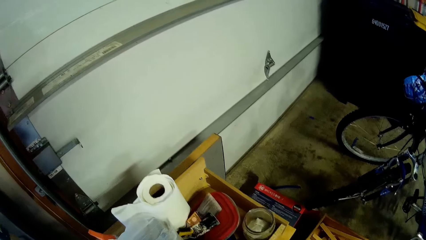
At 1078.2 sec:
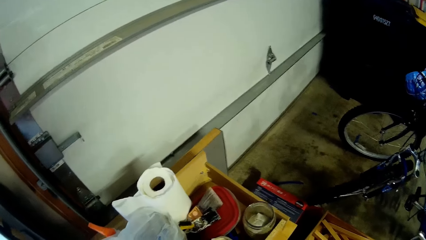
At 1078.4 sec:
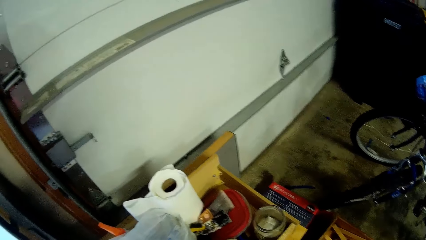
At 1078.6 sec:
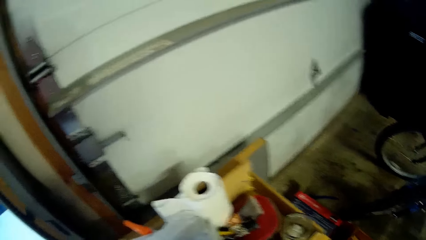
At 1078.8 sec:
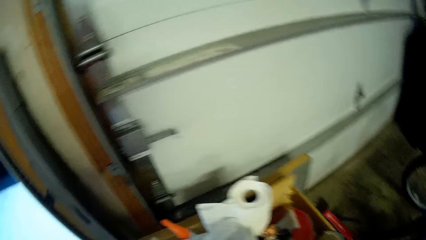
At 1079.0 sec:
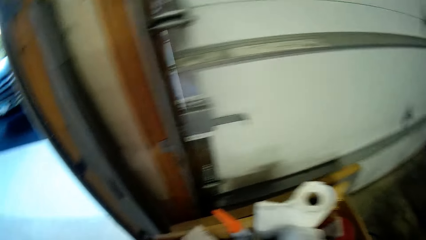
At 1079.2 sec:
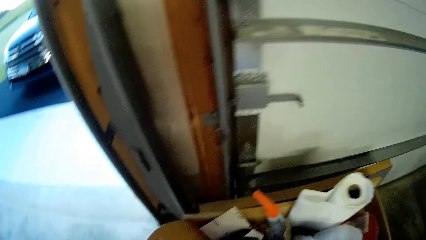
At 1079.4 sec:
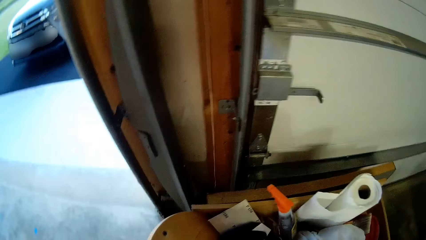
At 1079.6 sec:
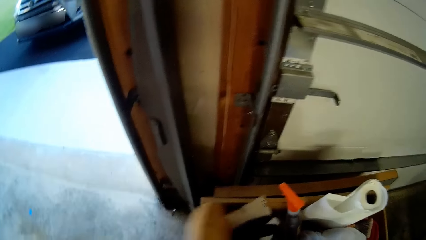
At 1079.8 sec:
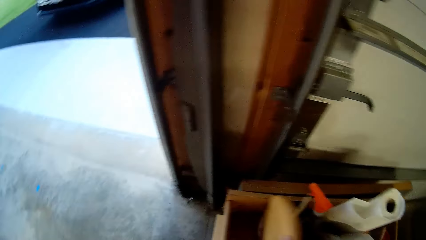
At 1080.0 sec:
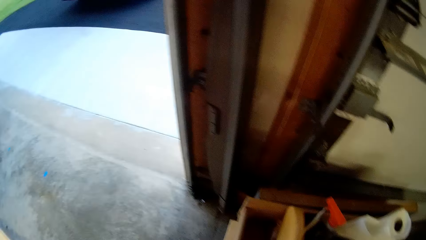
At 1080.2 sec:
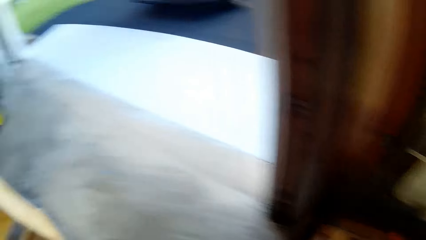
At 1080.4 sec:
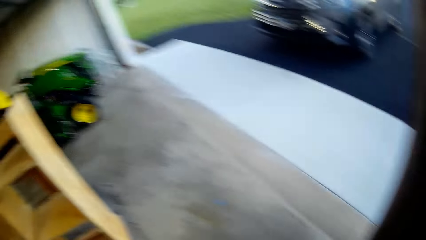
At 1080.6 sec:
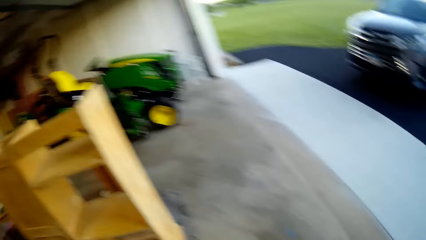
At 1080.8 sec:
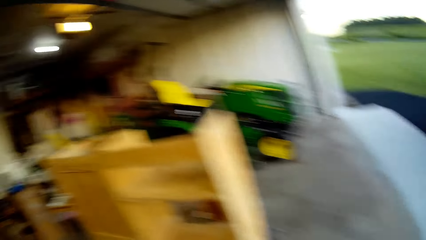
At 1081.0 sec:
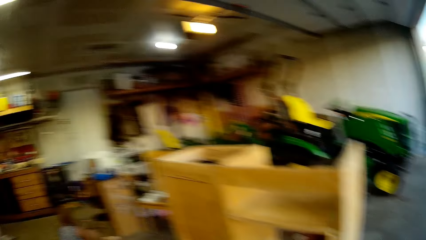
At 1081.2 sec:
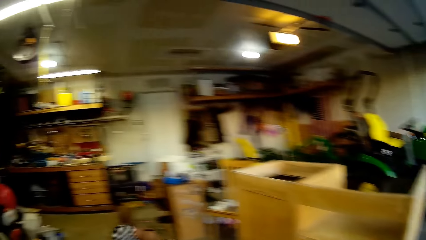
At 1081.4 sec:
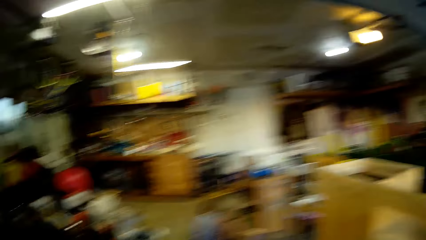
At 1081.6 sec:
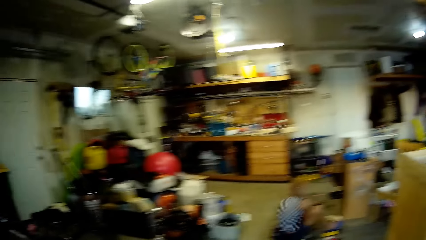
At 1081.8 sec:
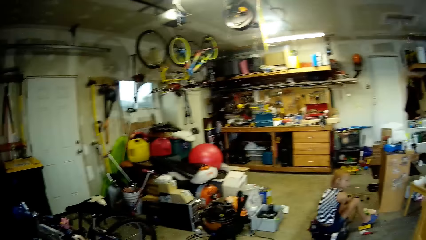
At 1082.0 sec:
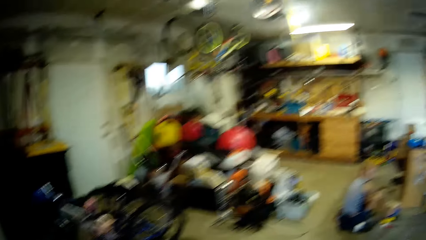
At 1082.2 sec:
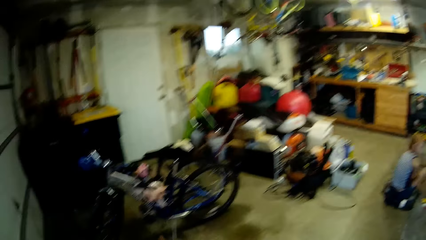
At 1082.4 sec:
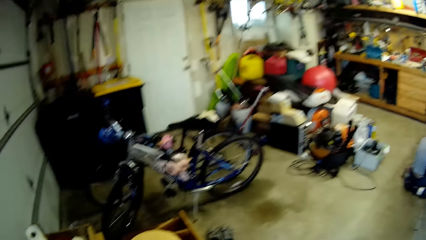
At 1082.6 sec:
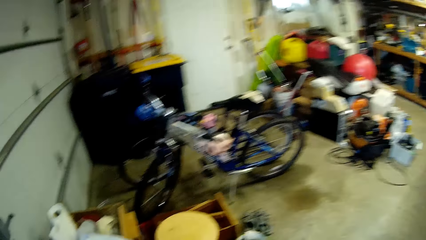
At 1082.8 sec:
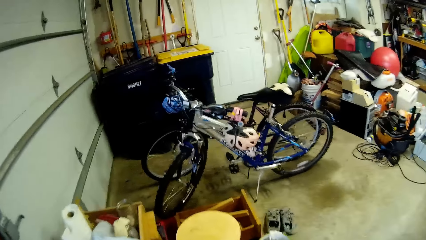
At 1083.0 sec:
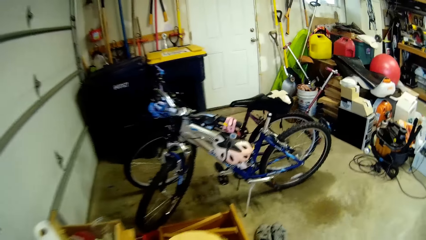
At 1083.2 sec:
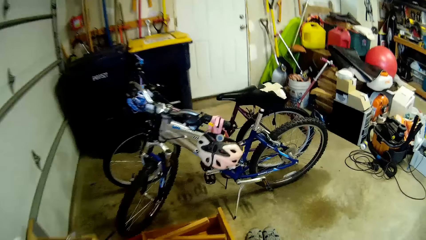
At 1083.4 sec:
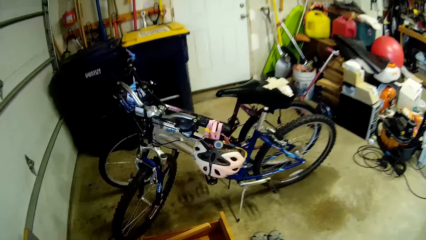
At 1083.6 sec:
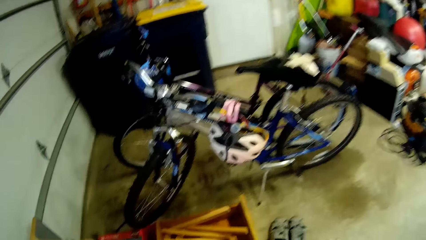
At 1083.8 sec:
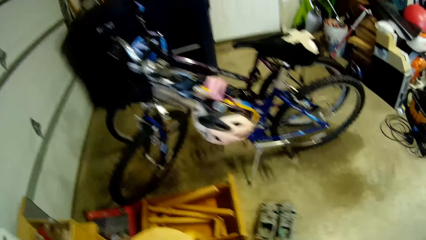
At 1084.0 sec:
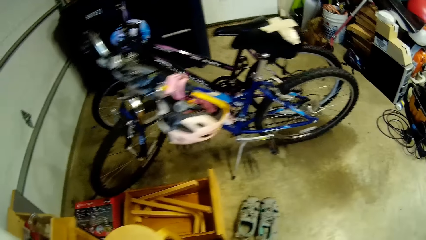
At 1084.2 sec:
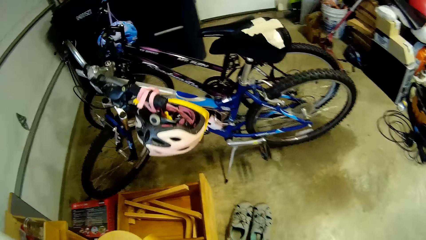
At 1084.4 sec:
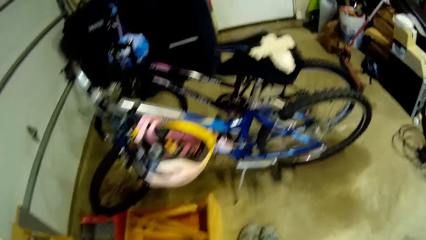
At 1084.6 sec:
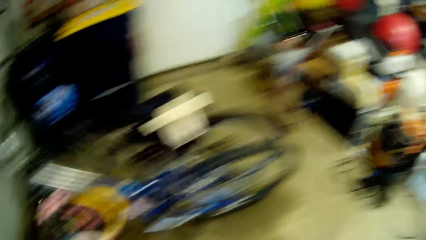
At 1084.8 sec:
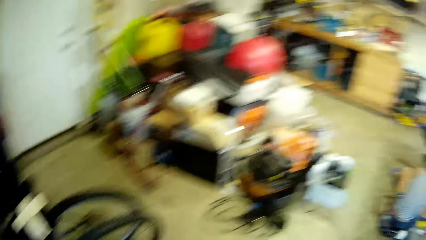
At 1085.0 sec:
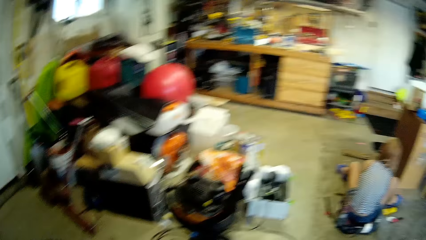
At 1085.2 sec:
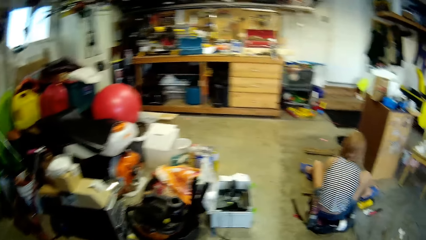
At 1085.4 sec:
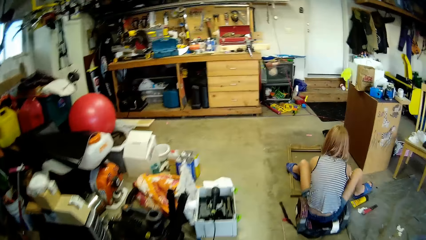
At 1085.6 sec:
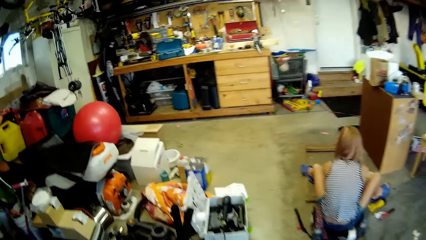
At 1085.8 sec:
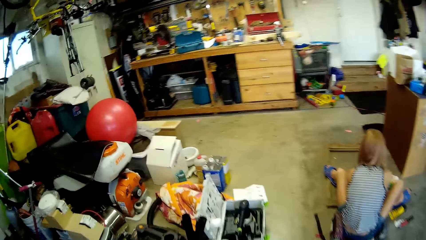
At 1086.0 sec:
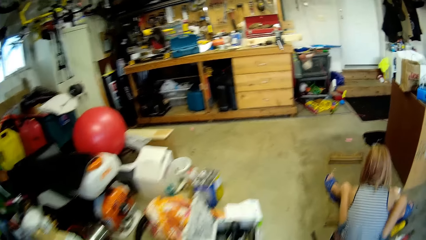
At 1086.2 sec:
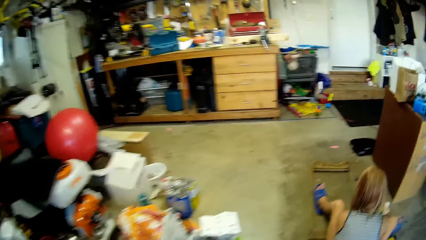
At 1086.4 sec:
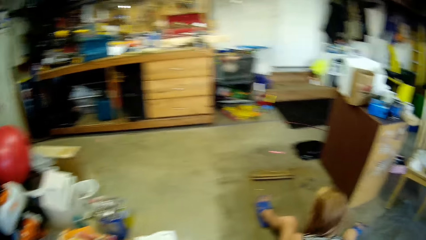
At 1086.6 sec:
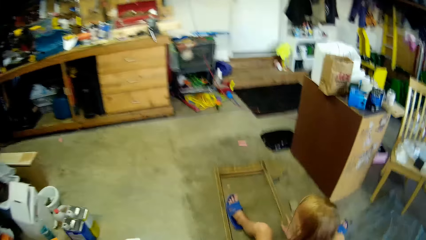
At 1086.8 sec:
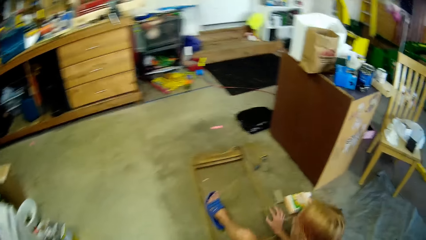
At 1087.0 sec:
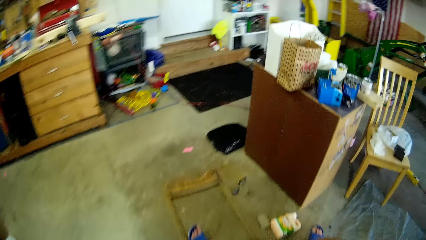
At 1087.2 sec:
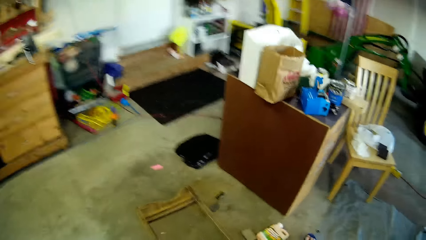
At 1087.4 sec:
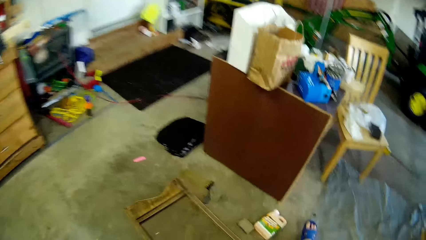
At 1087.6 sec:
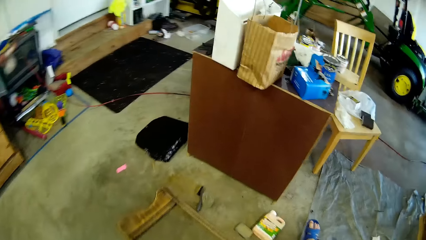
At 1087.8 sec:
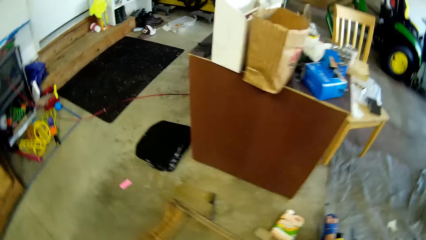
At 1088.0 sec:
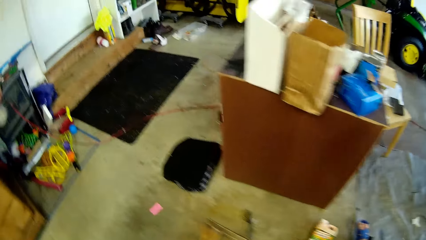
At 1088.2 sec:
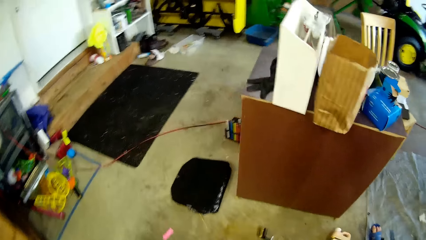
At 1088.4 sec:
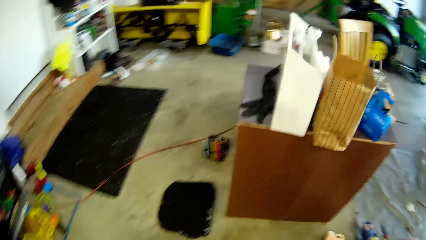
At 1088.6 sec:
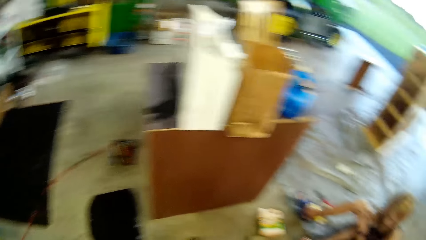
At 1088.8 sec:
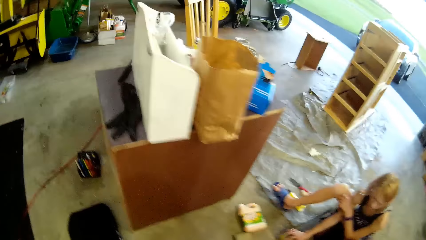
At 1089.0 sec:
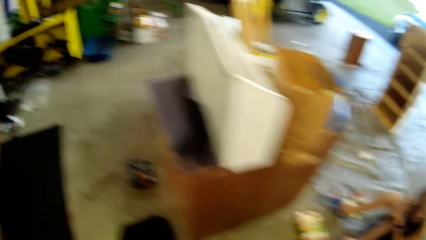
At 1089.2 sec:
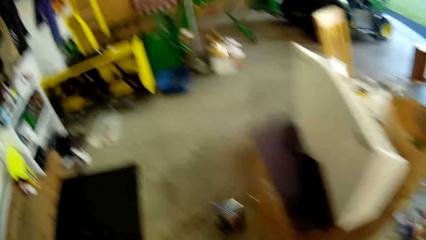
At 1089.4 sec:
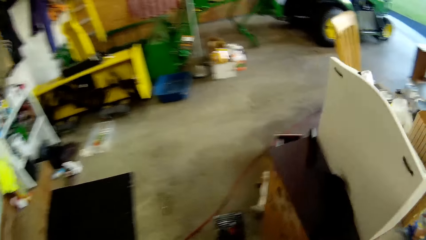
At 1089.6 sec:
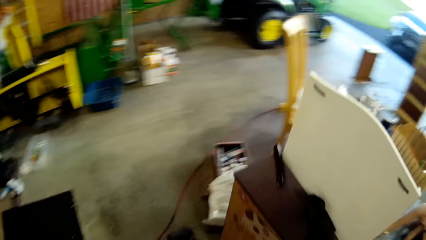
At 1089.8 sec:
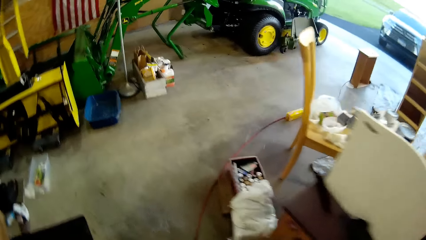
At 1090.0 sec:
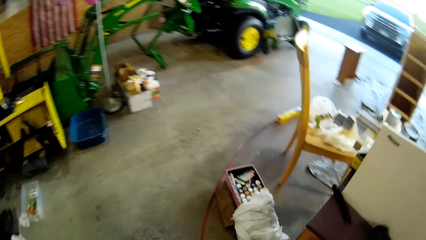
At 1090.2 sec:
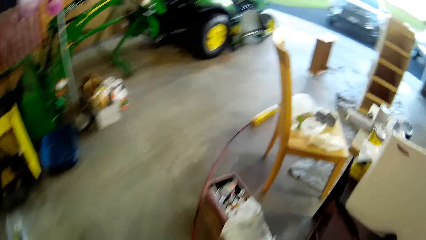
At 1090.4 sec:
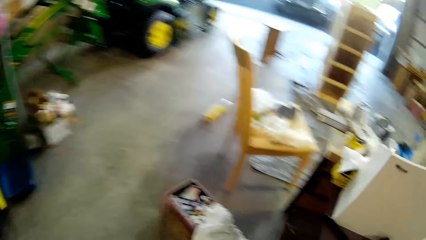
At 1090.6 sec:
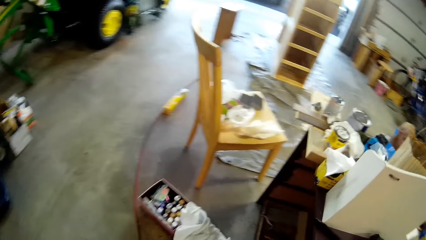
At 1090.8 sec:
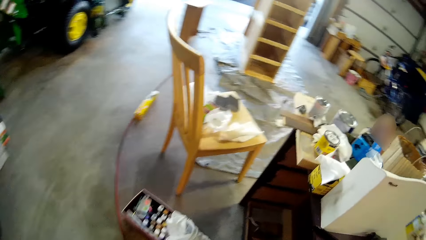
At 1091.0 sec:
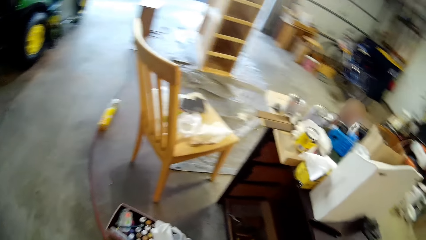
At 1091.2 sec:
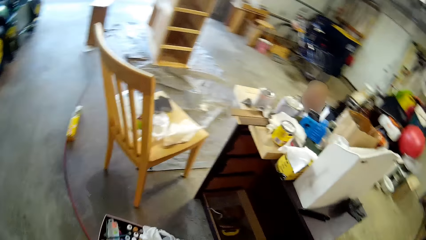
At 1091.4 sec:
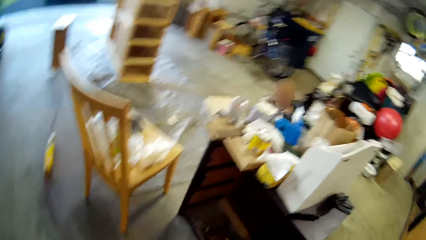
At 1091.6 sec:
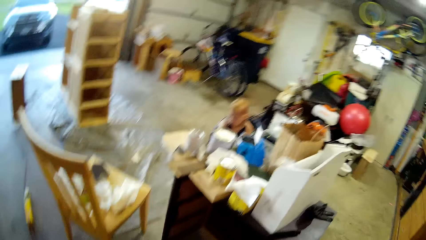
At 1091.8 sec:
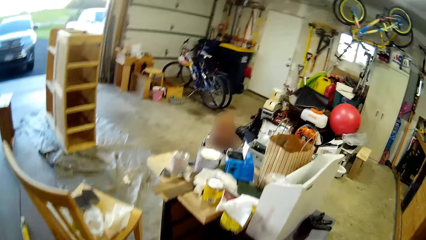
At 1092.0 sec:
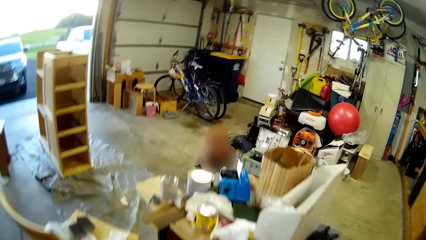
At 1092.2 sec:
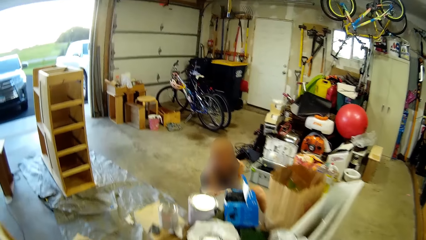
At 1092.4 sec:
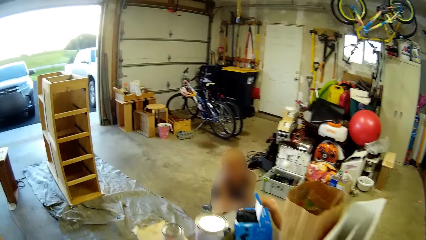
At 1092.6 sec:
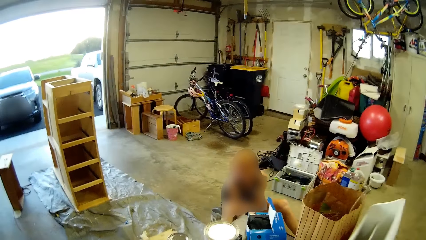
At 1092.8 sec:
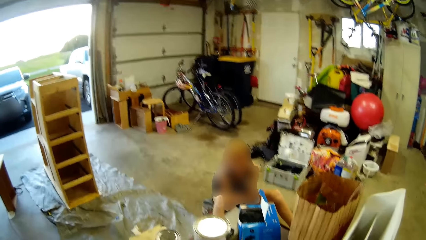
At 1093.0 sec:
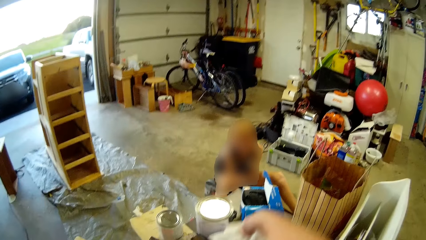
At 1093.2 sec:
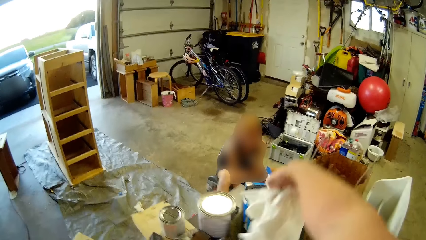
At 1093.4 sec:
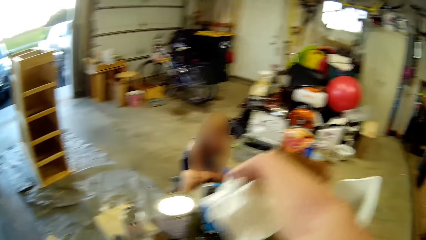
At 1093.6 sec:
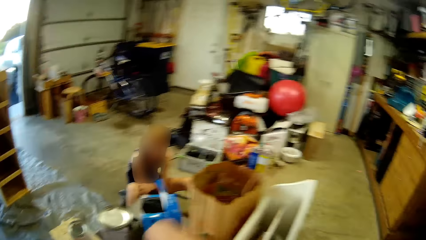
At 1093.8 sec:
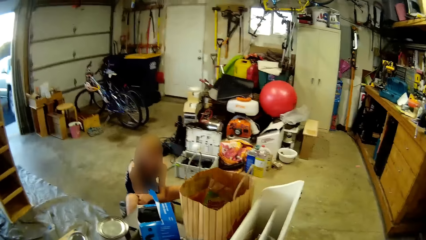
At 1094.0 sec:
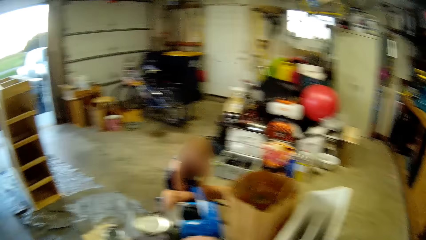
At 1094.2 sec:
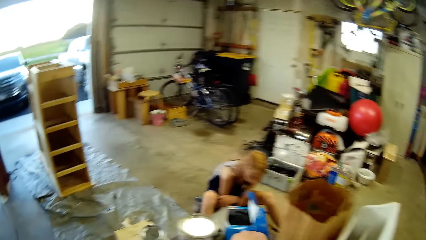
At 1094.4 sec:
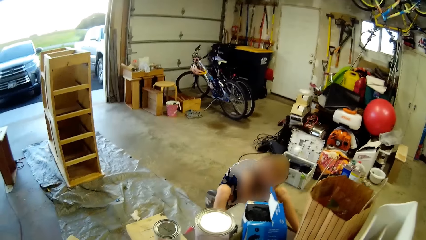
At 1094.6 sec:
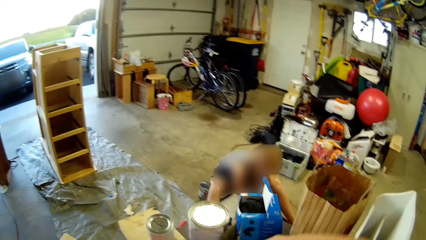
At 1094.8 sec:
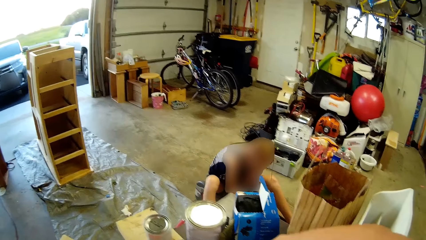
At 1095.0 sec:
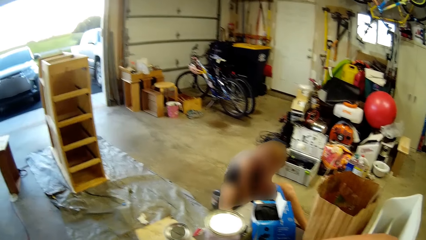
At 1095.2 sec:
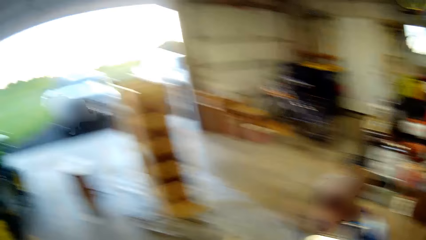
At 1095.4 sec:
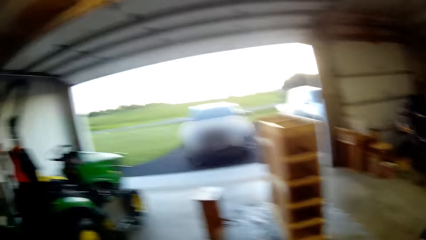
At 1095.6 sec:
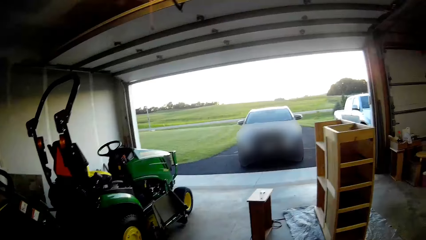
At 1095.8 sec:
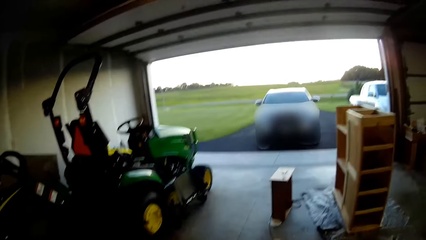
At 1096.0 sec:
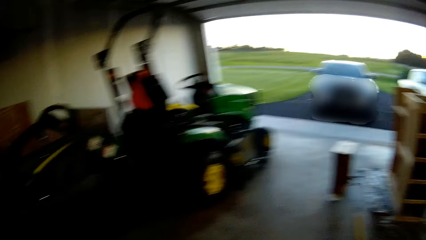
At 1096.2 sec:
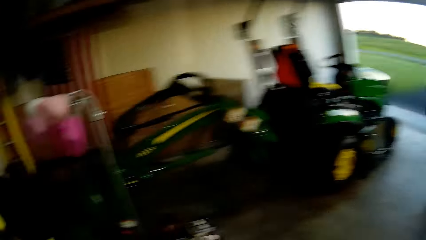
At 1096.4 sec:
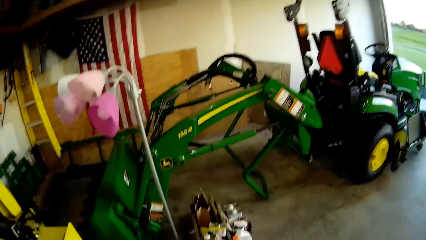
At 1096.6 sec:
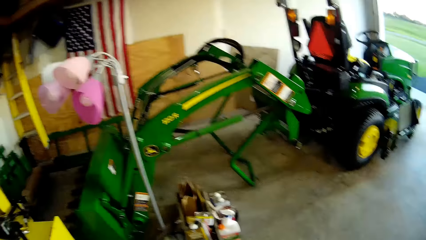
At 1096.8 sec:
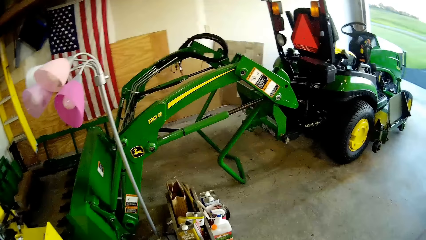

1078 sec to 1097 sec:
The camera wearer walks. They talk to someone. They walk. They pick up the hand paper.
